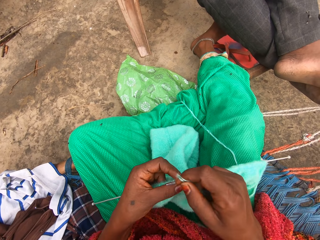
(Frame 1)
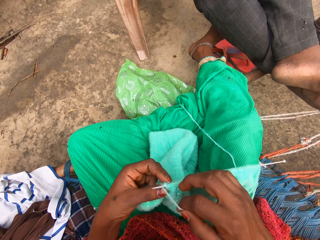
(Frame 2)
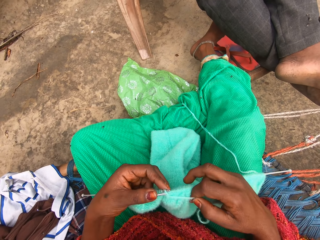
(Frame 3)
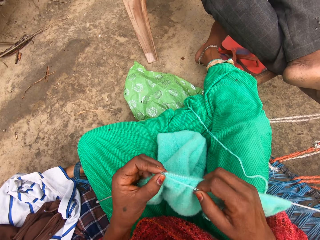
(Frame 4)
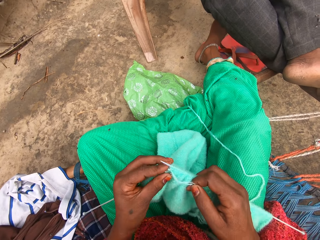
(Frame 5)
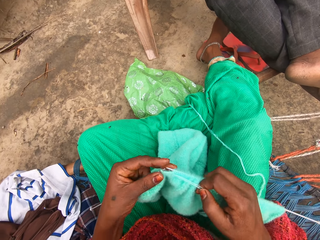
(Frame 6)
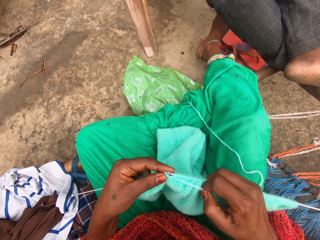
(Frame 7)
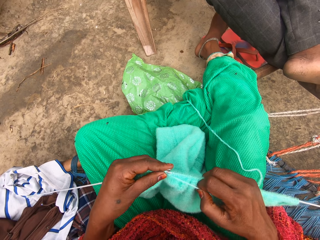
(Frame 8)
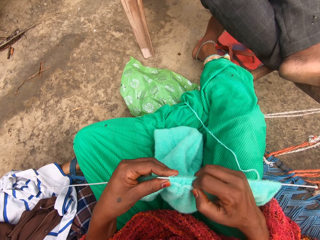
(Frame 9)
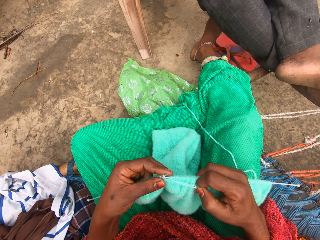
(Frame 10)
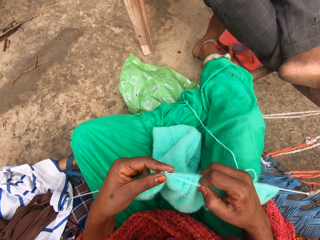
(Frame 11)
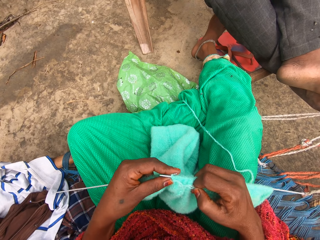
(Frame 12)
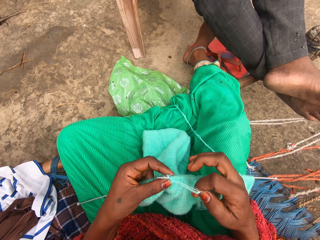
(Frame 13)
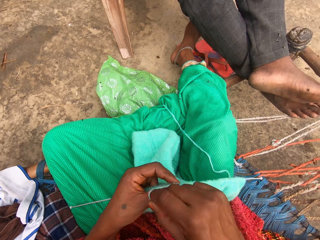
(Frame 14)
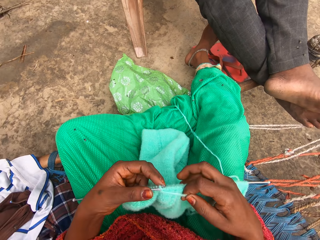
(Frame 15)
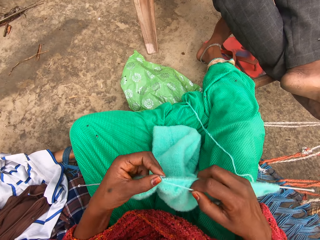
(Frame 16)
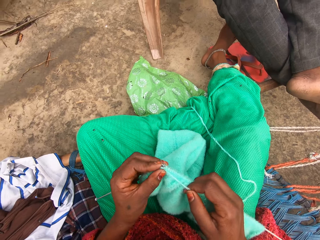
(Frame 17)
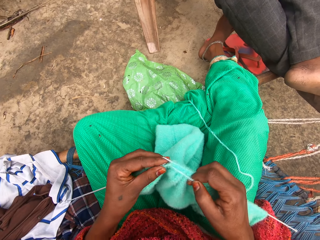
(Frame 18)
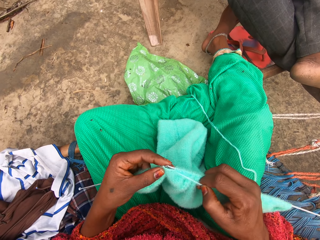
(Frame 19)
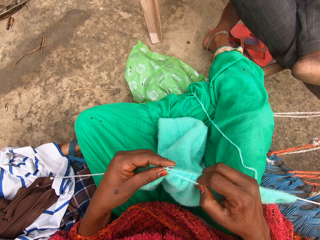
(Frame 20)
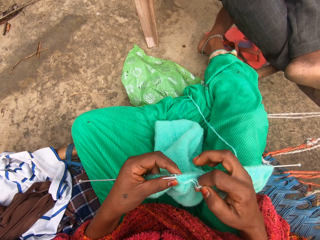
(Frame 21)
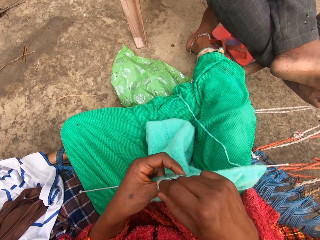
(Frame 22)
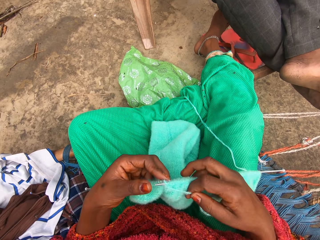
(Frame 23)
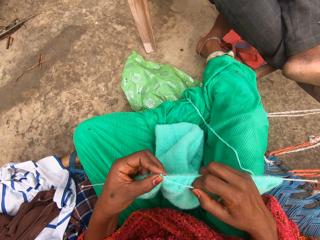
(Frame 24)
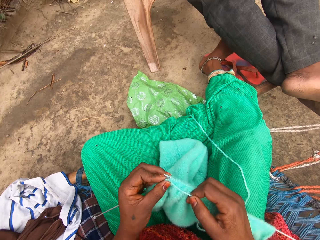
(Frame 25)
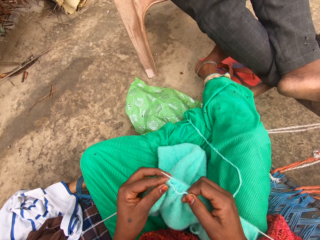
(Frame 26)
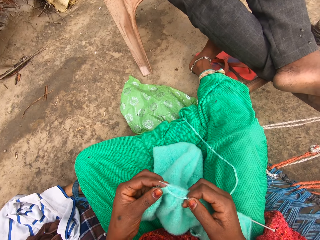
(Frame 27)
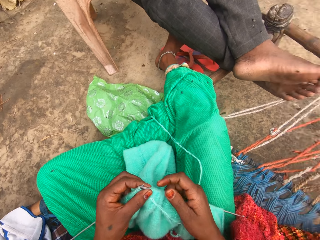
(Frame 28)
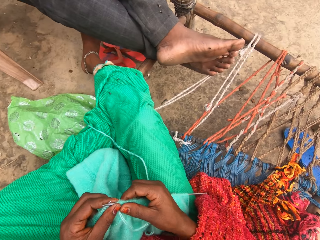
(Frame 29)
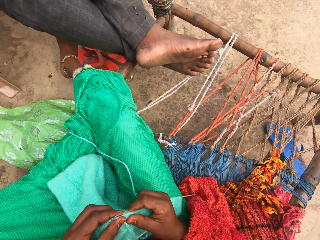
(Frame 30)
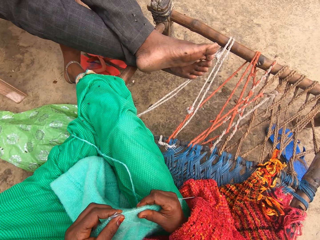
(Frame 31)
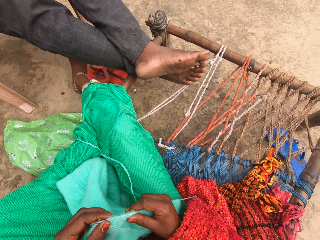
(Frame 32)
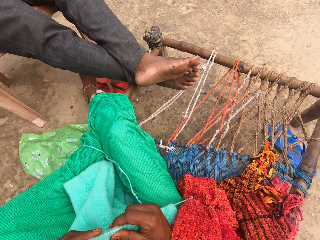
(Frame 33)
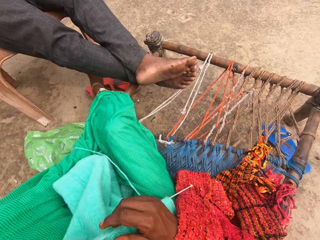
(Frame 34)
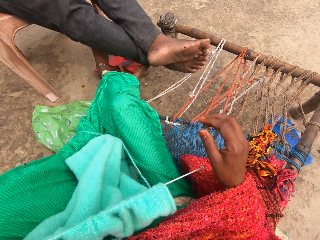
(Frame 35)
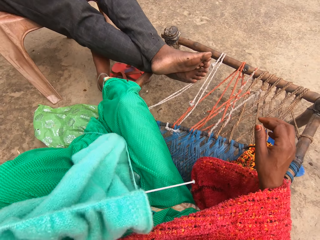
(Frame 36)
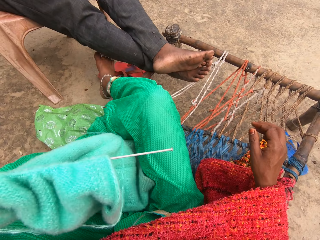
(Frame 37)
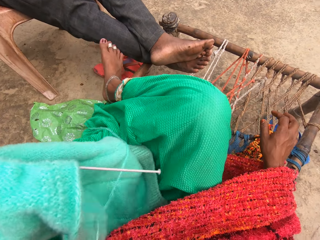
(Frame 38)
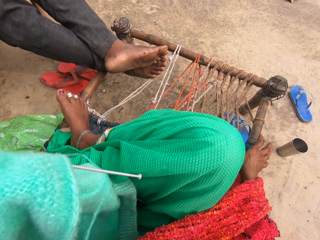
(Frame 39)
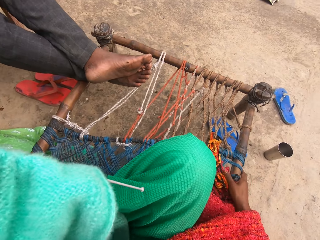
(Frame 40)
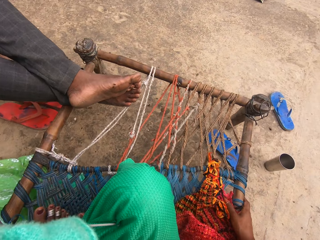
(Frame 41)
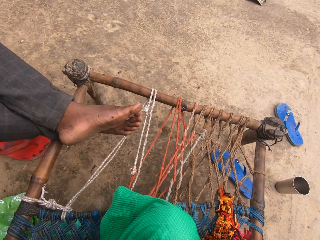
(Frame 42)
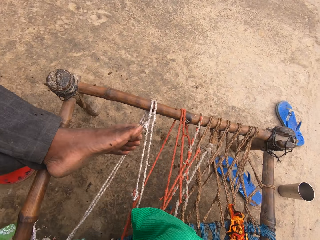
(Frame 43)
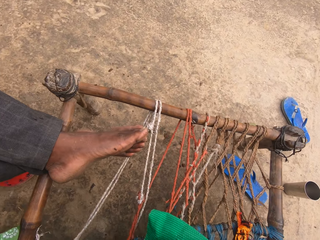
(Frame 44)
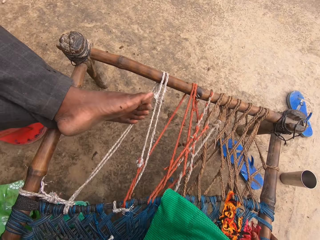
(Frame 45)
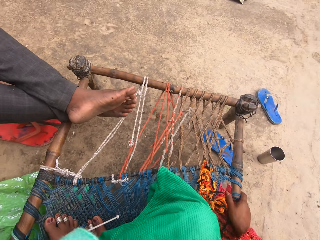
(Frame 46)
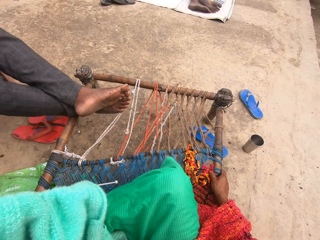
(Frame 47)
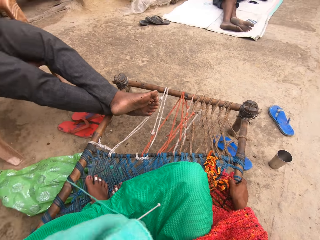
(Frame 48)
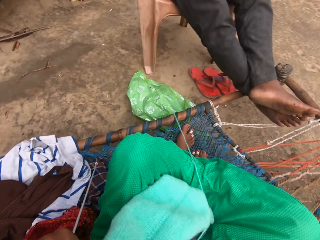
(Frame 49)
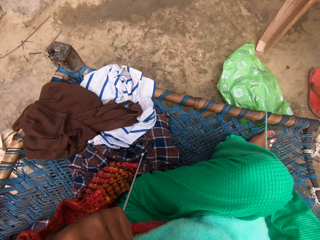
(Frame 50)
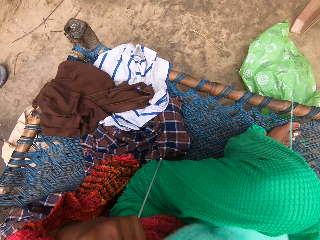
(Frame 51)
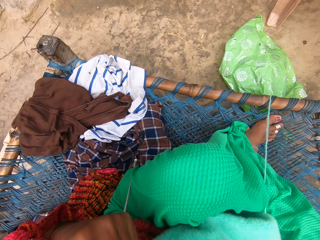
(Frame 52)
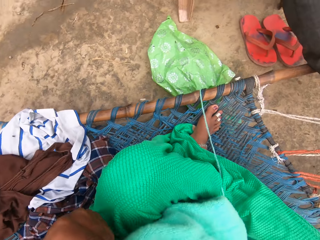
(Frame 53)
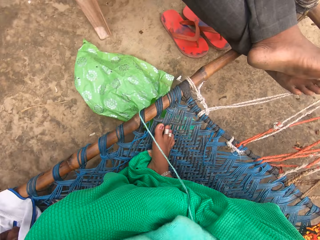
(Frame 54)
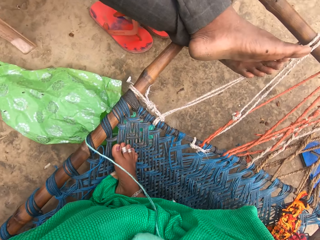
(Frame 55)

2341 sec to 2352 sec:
The camera wearer adjusts the knit on the knitting pin in her right hand. She moves the fabric on the crochet hook. She sits properly on the bed. She adjusts herself on the mat.

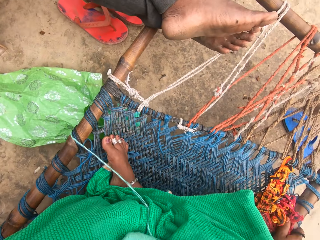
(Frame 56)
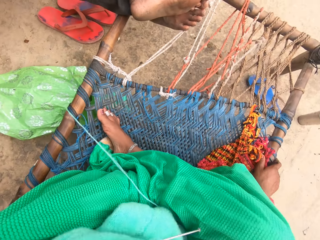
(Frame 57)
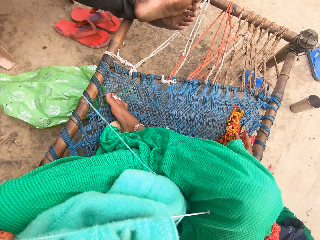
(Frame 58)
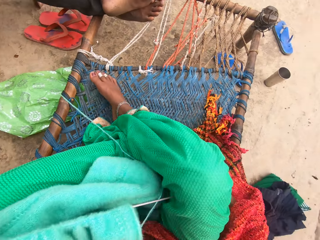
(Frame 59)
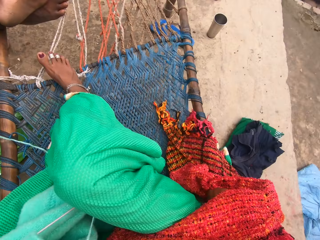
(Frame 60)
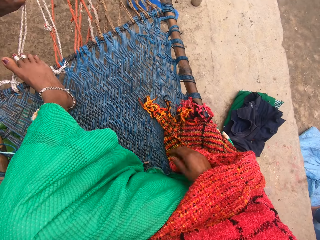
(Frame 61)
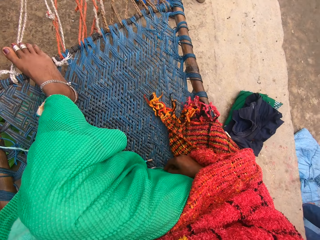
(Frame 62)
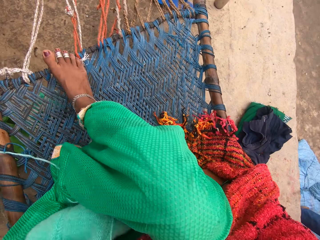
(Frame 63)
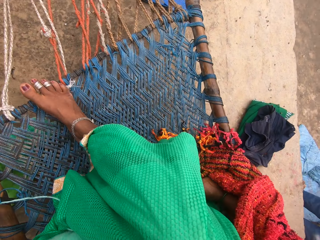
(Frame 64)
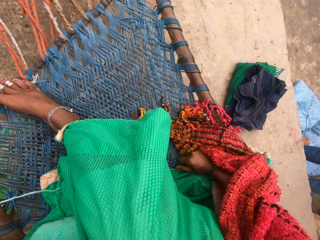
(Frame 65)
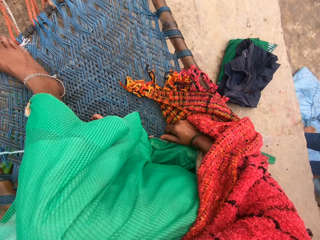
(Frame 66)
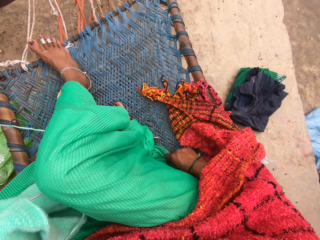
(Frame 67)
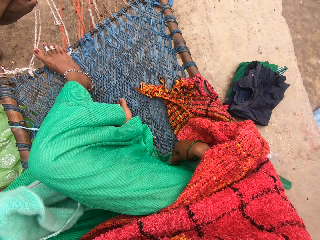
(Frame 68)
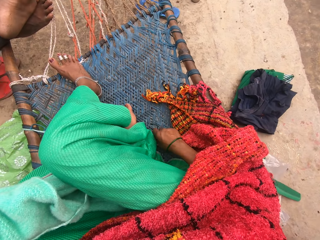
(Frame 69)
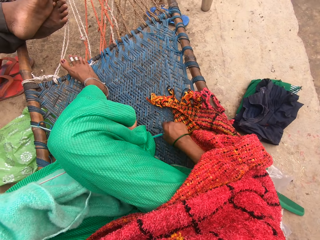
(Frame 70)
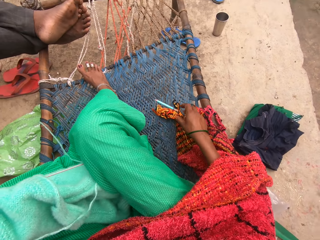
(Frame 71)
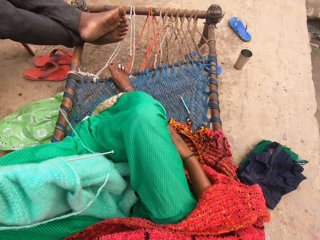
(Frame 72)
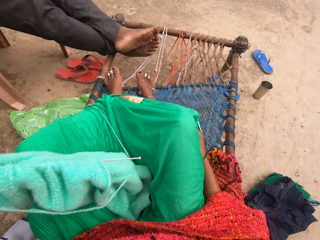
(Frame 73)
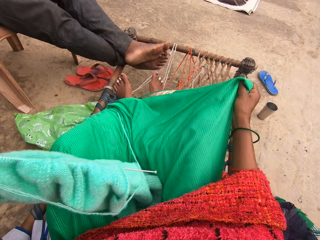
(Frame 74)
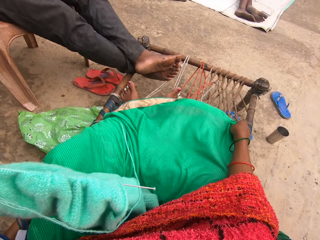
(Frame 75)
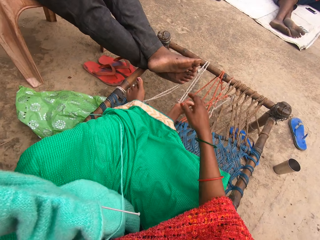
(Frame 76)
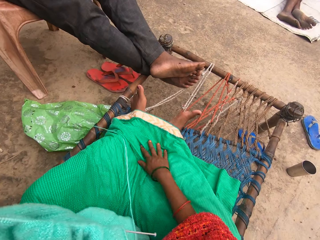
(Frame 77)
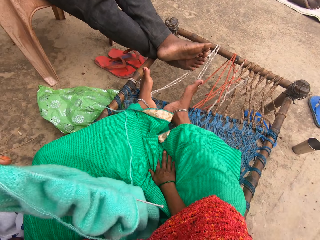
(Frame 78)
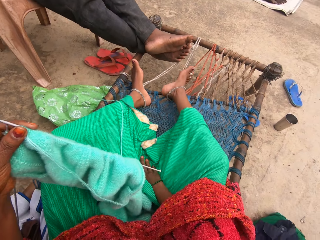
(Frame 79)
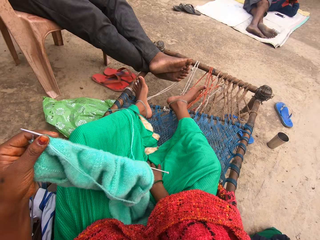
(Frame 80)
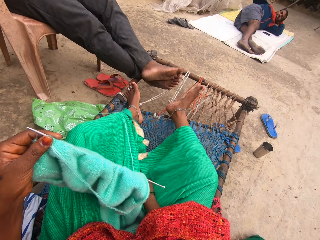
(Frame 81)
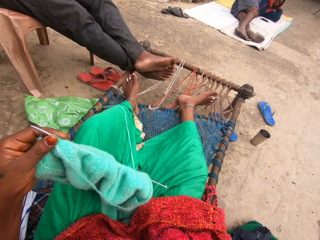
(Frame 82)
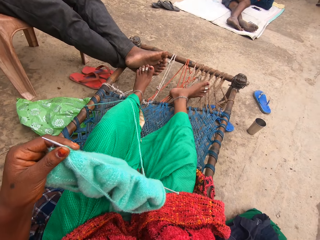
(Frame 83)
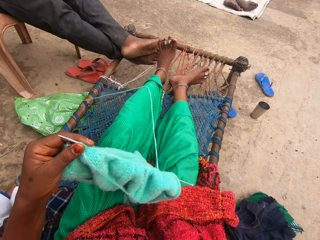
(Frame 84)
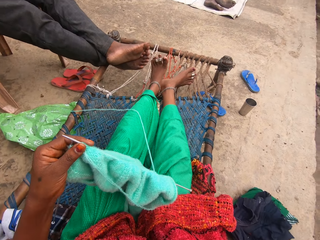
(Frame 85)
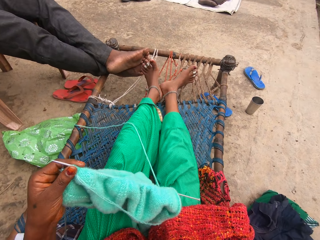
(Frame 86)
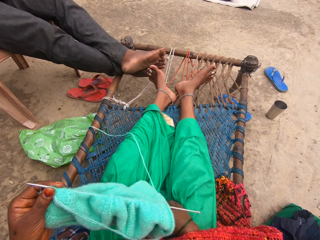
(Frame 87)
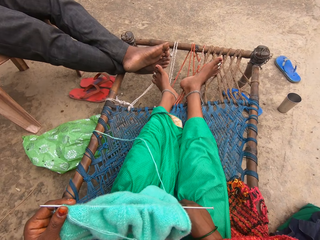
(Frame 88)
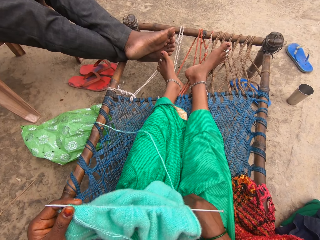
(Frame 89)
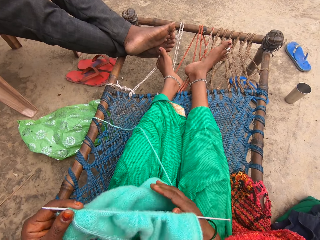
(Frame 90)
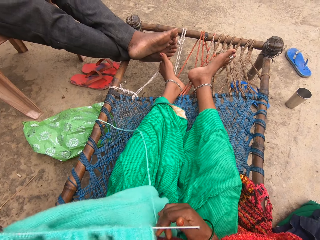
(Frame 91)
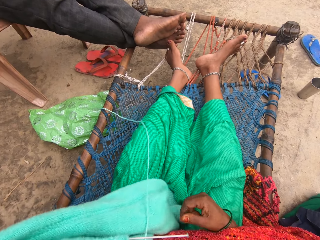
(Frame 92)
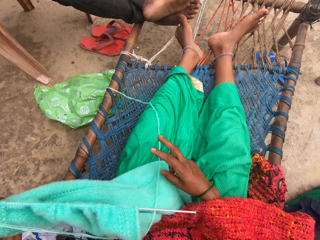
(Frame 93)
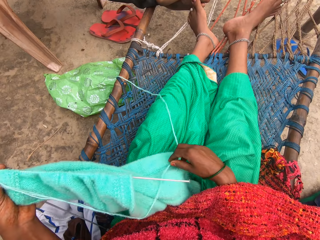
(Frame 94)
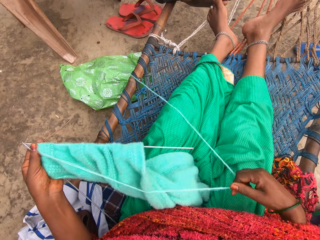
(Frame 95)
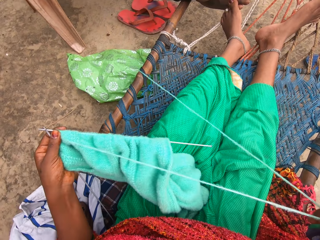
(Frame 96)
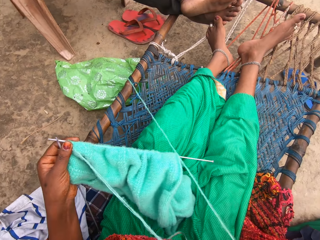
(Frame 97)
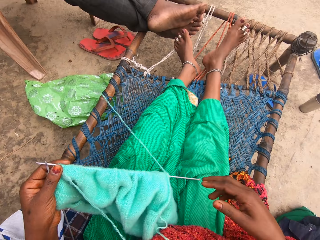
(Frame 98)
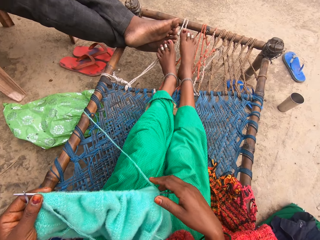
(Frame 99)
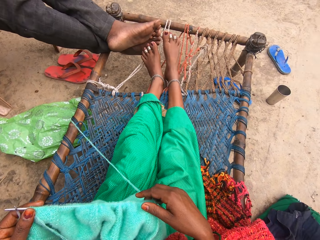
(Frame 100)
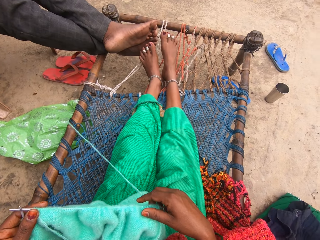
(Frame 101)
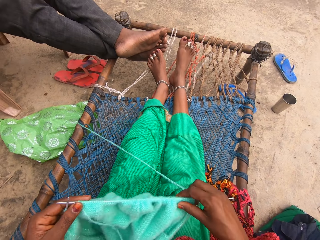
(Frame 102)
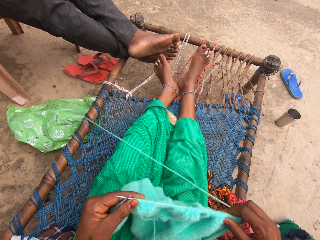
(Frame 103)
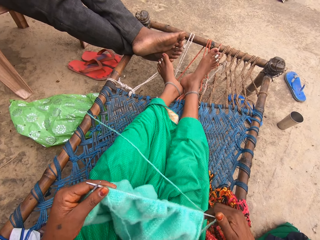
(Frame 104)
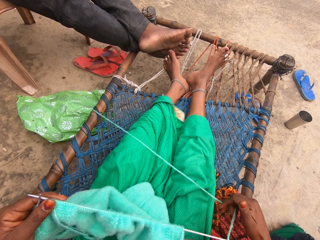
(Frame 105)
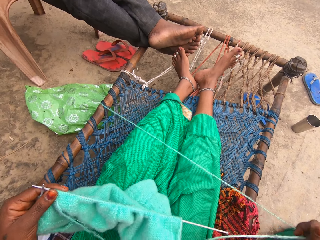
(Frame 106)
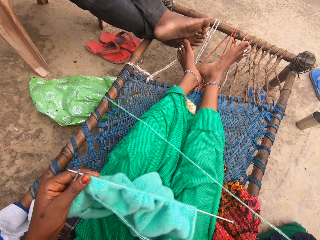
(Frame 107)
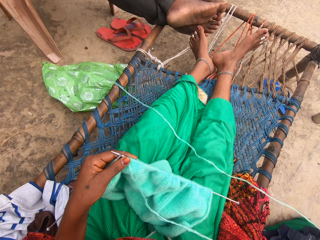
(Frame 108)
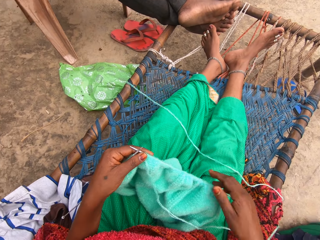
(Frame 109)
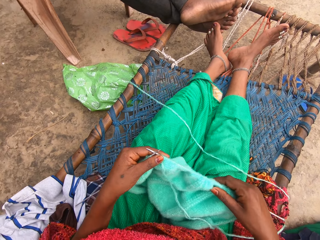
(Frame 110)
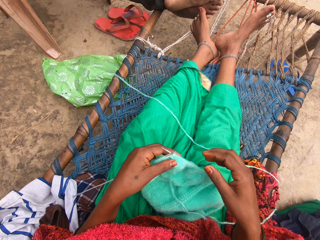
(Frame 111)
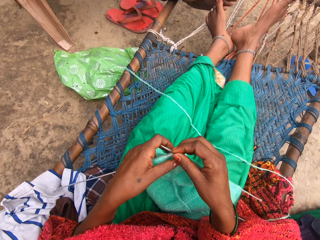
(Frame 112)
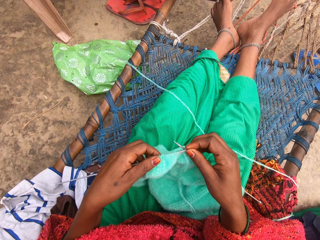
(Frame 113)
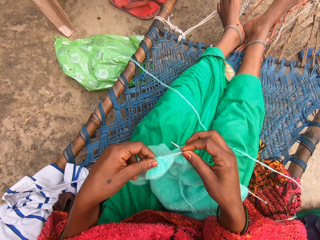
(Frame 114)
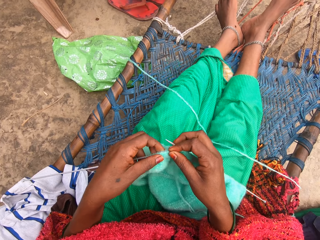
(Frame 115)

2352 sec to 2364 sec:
The camera wearer removes a pencil on the mat with her right hand. She adjusts her dress with her right hand. She straightens the legs. She adjusts the yarn with her right hand. She pulls the thread with a hand. She adjusts the knit on the knitting pin in her left hand.
